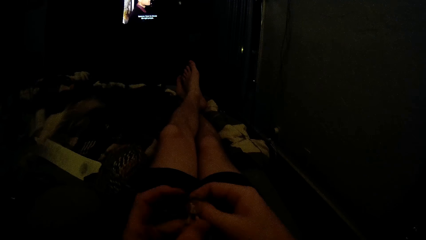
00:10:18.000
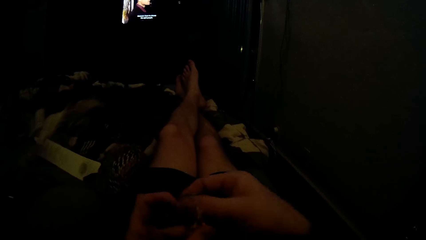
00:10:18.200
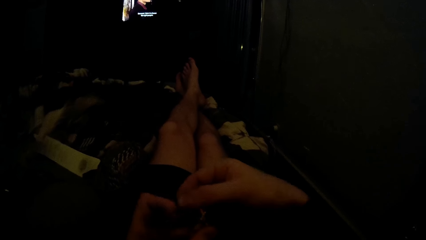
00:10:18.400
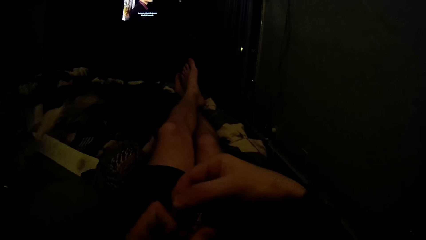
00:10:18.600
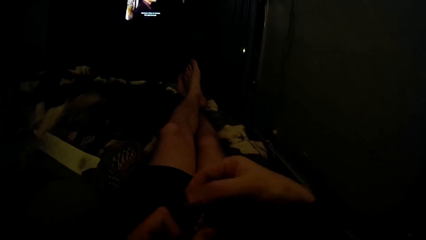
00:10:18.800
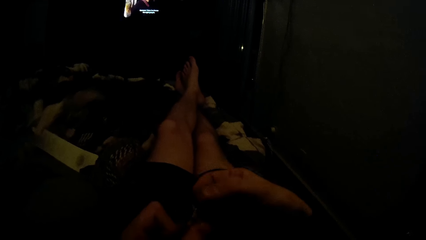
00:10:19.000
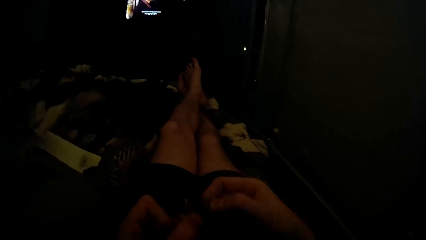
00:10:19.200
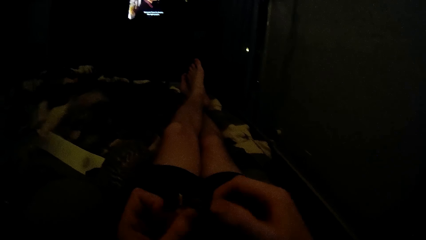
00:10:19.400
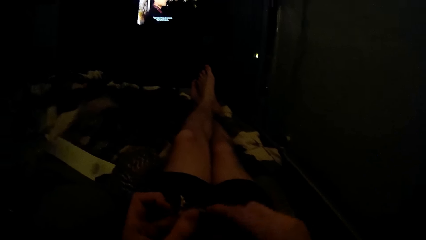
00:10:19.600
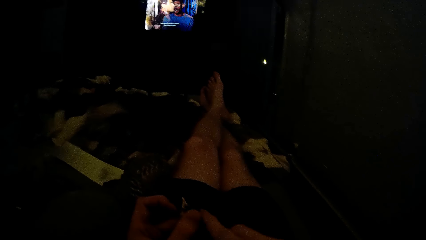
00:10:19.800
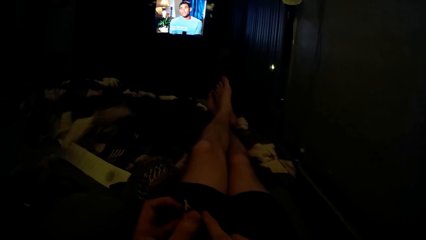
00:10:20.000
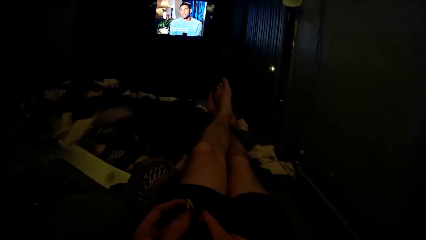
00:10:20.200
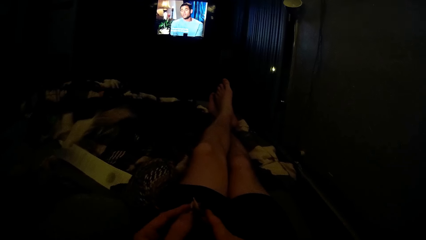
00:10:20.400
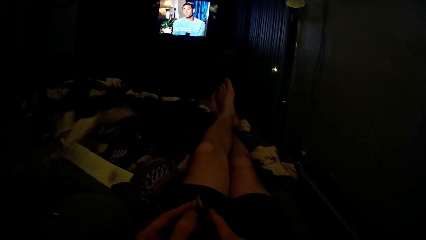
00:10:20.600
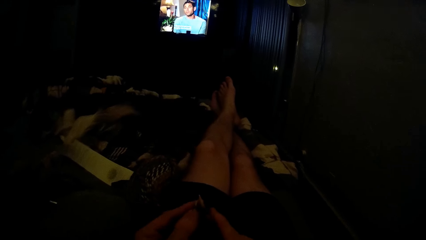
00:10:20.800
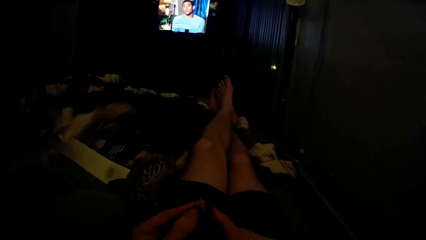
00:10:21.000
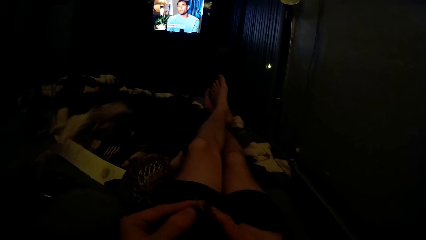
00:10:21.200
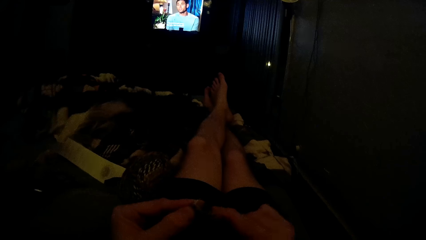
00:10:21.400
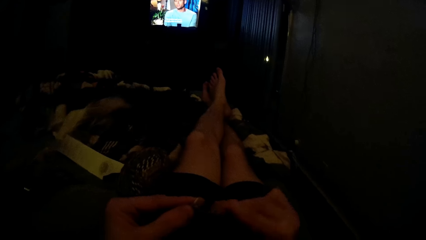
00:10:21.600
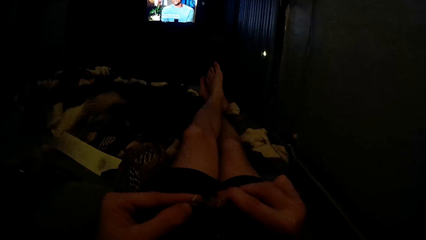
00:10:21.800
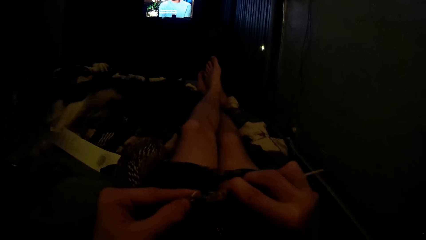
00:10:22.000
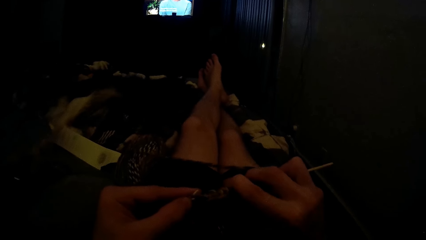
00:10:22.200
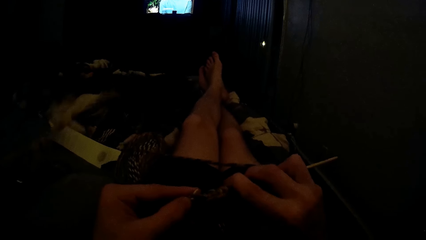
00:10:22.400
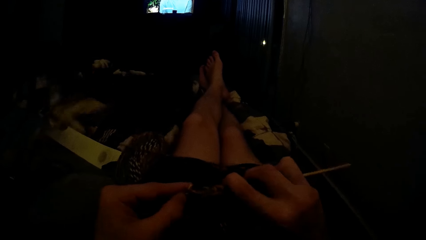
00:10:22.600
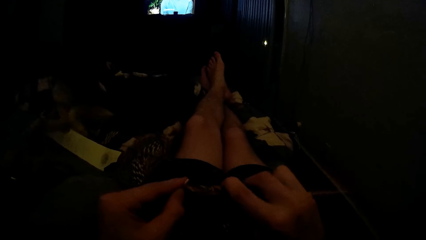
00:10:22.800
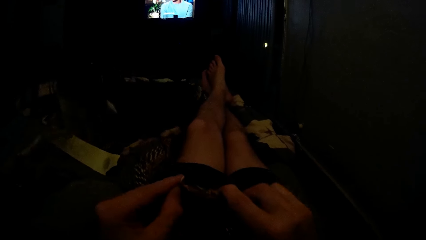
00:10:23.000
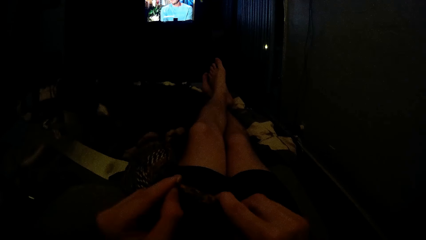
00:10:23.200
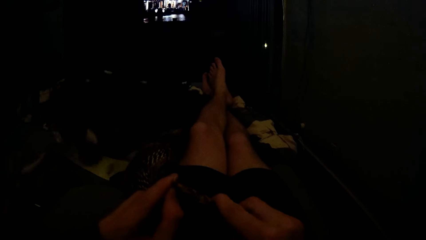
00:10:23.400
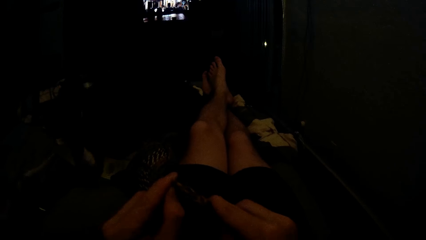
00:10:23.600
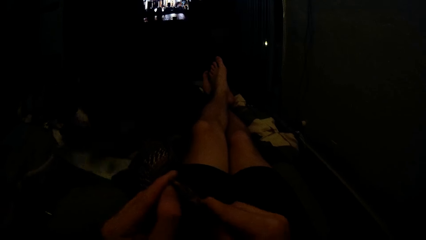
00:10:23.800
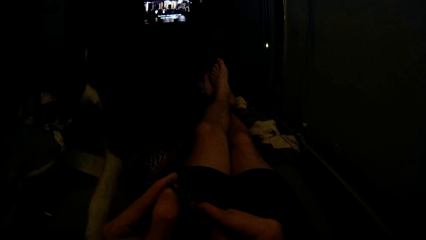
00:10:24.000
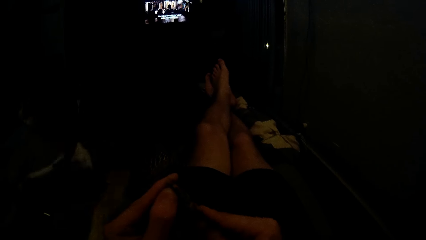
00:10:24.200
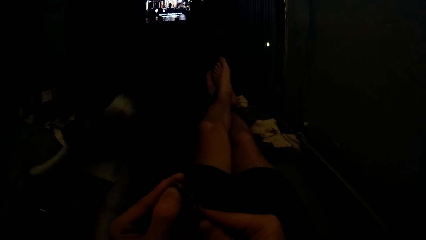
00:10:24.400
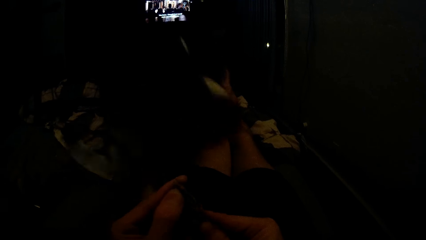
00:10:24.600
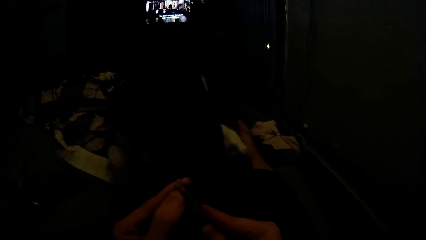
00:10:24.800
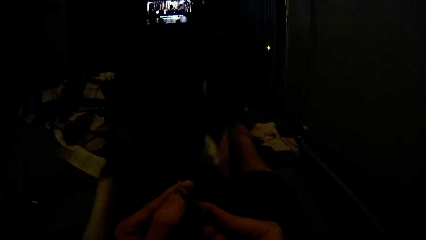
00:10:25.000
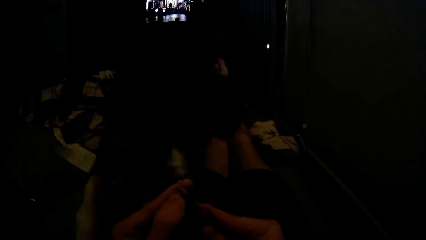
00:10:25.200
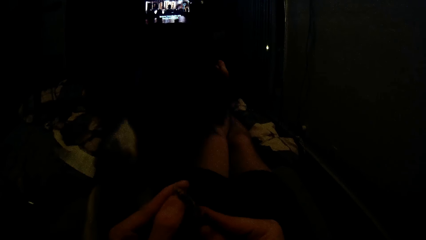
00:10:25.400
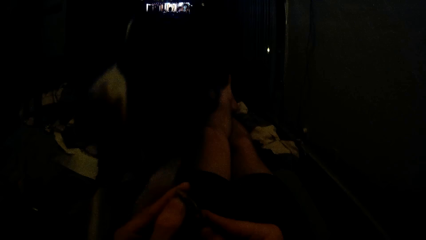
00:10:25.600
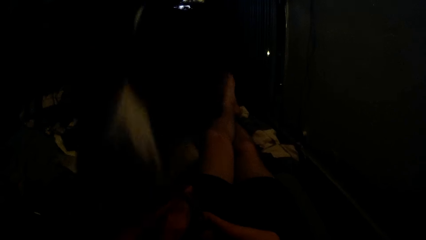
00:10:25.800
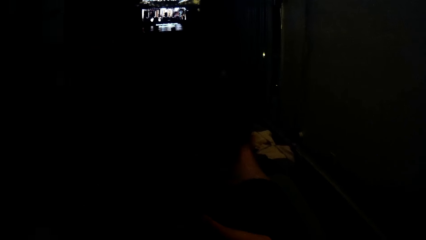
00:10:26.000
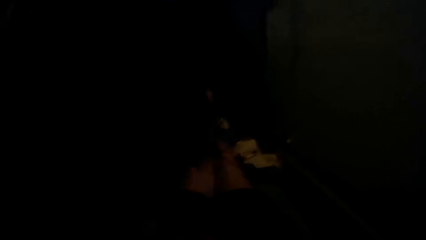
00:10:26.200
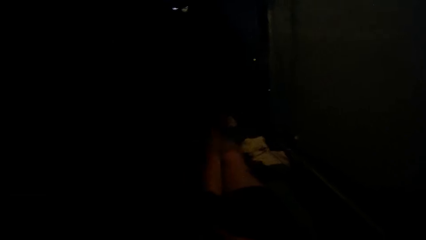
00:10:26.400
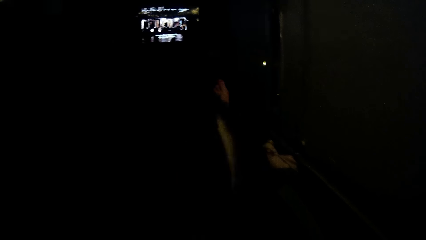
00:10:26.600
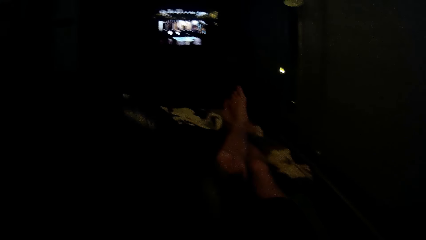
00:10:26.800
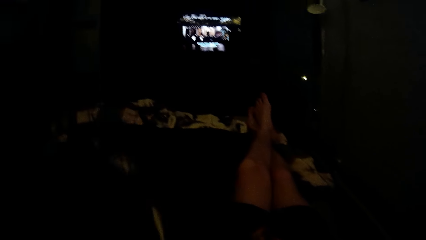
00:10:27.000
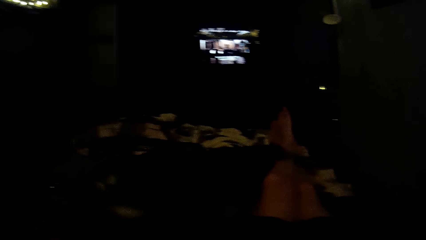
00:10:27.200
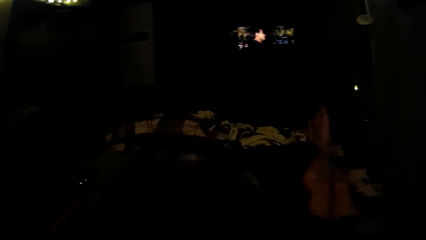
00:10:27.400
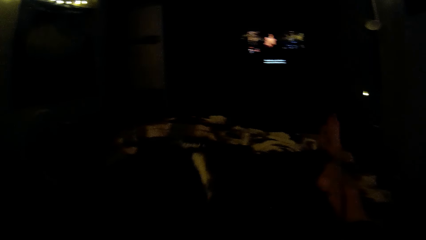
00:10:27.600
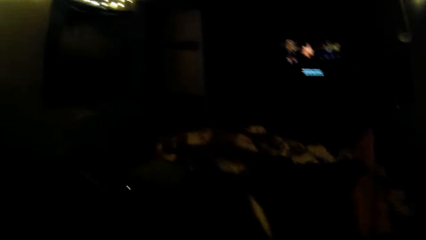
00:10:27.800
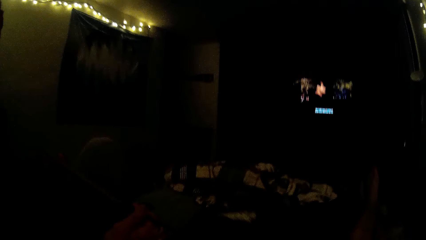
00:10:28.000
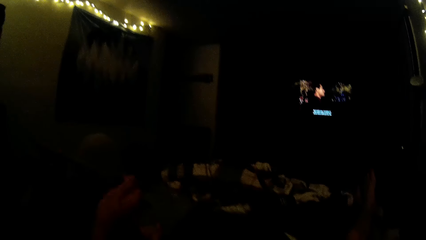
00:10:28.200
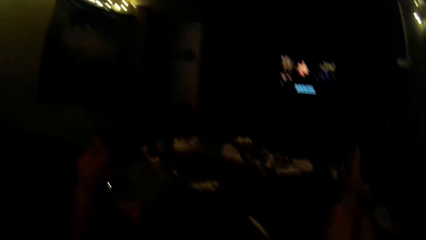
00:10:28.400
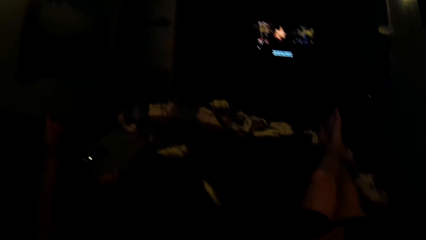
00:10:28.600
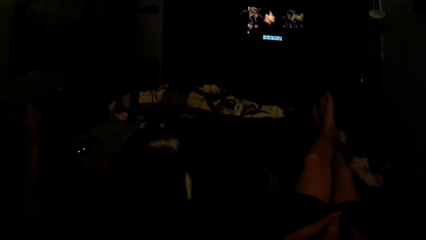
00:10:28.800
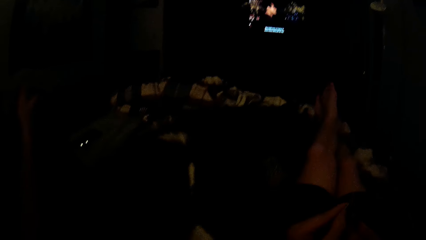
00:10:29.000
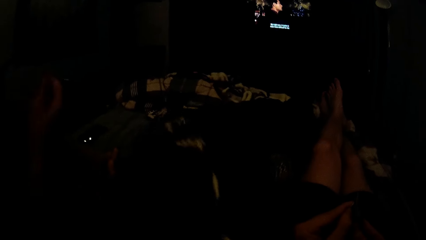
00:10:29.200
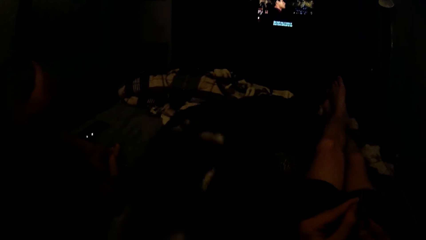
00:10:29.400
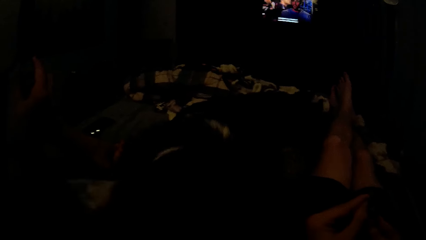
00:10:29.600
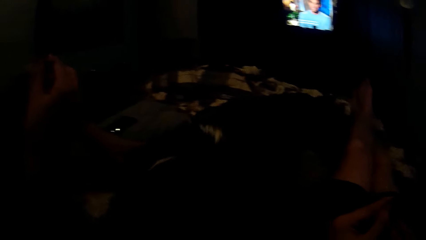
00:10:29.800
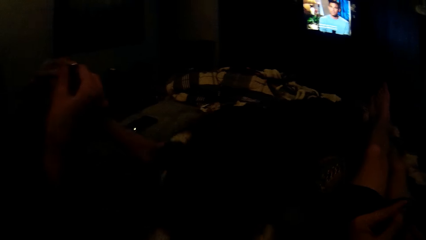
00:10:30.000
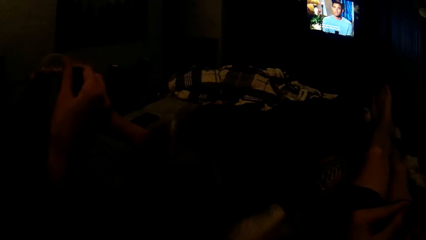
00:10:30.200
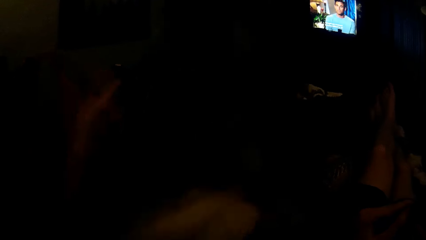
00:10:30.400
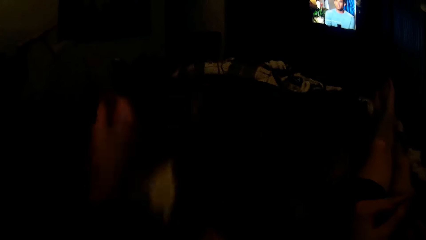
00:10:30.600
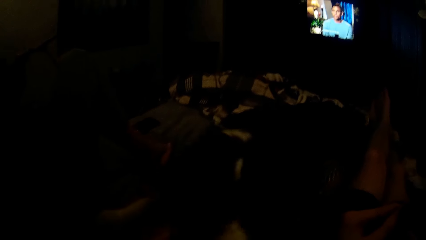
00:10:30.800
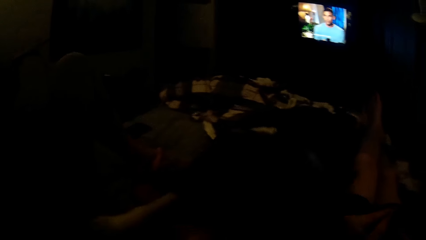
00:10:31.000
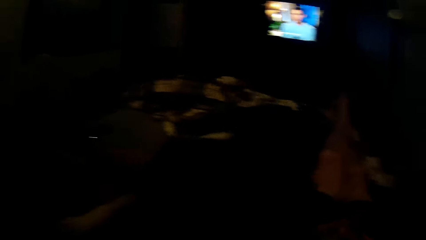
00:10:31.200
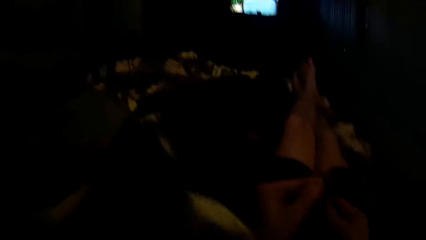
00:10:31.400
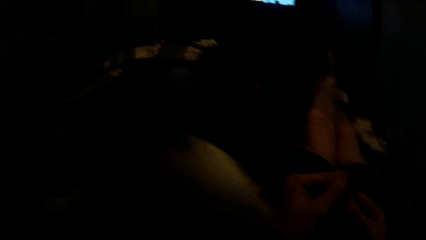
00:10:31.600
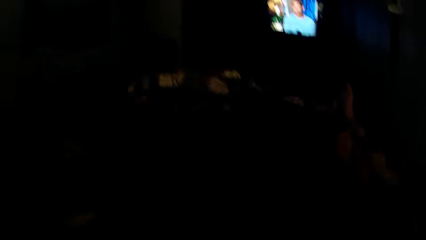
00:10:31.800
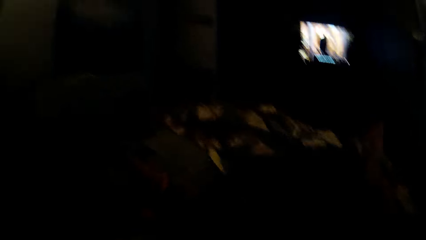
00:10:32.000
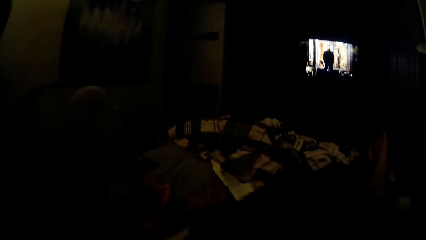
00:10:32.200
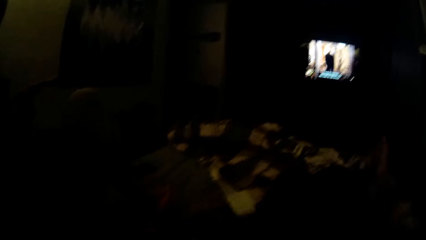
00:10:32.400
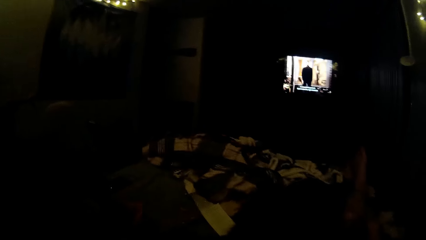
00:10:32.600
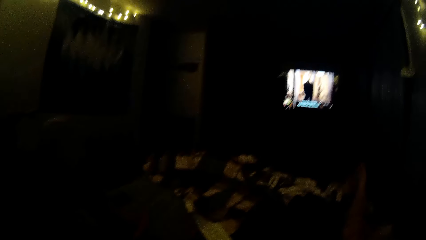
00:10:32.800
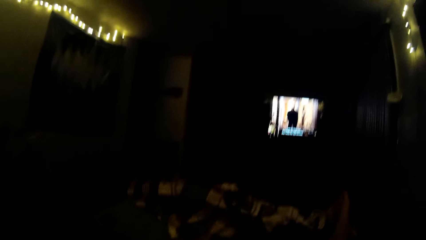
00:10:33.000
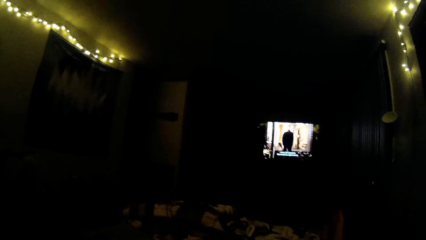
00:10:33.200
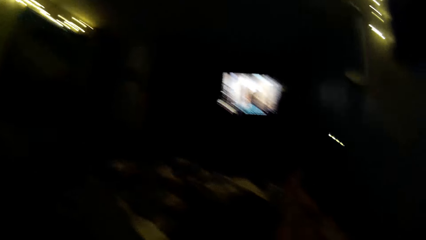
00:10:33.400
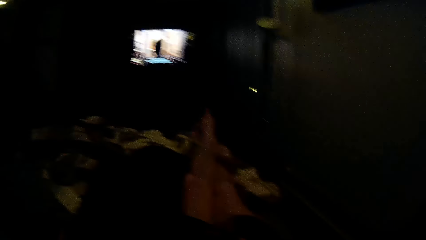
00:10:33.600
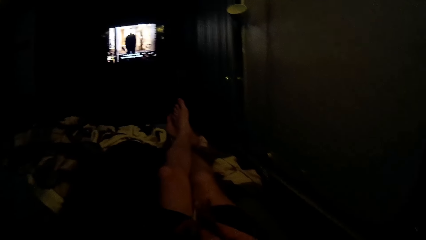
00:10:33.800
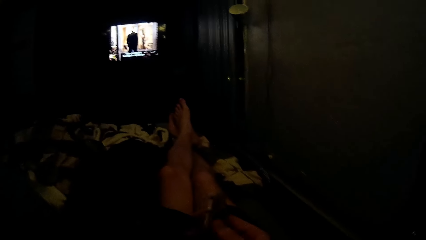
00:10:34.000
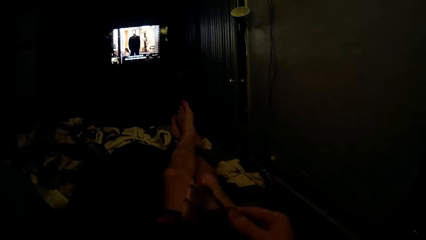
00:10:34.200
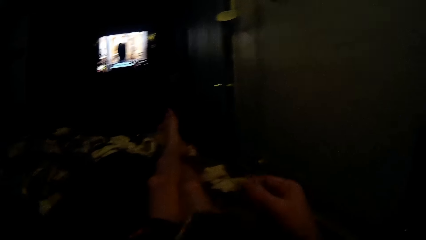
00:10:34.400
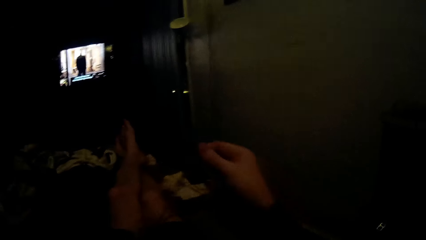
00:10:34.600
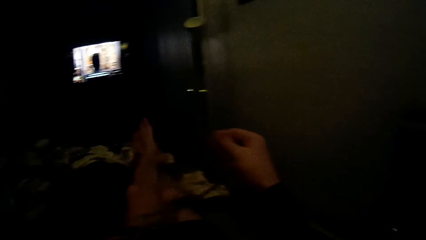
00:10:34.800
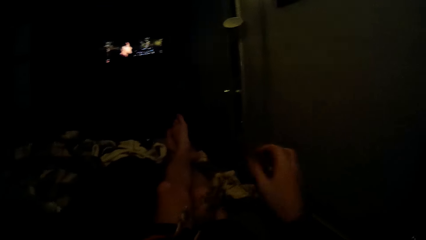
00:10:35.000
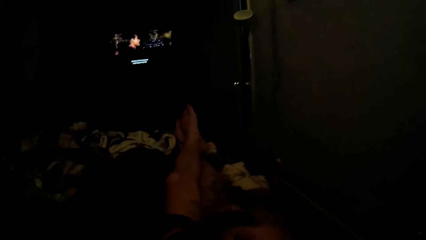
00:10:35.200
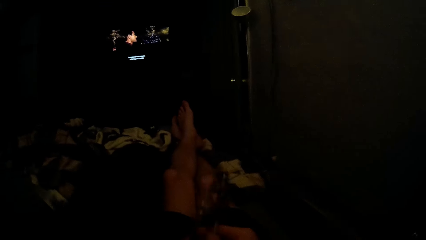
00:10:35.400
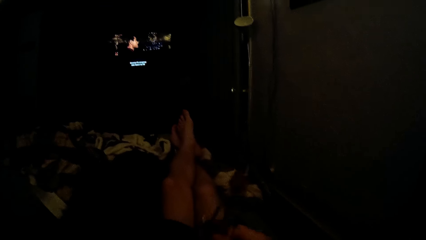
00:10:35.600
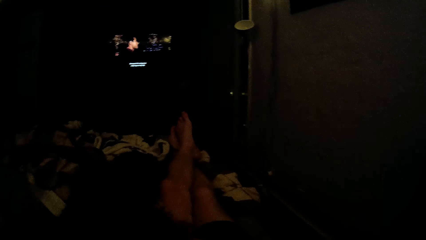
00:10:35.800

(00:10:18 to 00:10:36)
The camera wearer knits a piece of fabric with a knitting needle. A dog moves towards the camera wearer. A woman looks around a room. The camera wearer looks around the room. The woman adjusts the knitting needle on her hand. The woman knits a piece of fabric with the knitting needle. The woman pats the dog with a hand. The woman looks around the room.
